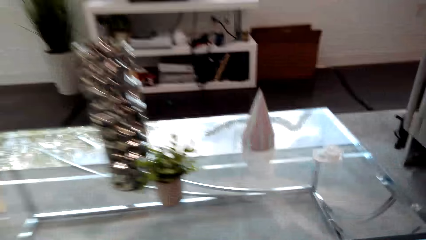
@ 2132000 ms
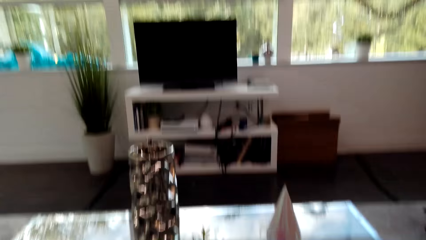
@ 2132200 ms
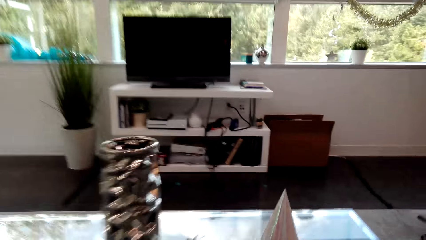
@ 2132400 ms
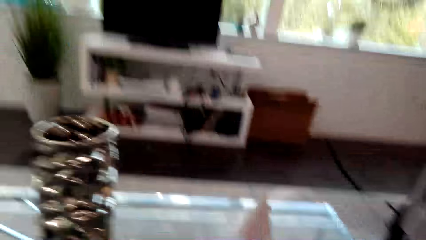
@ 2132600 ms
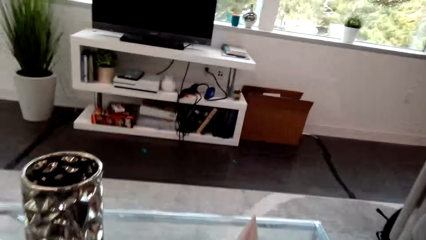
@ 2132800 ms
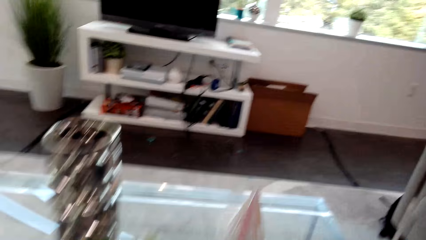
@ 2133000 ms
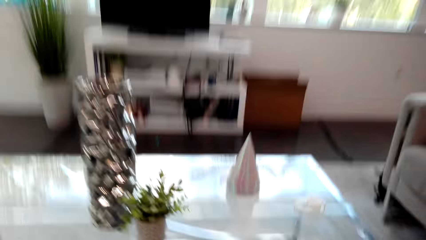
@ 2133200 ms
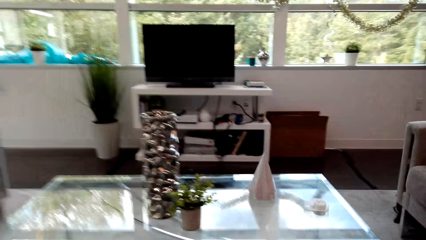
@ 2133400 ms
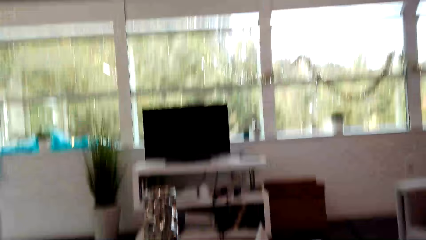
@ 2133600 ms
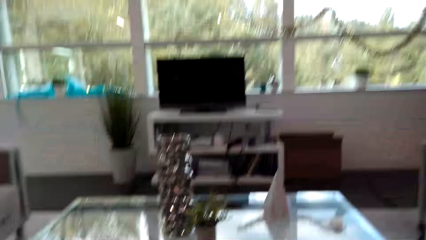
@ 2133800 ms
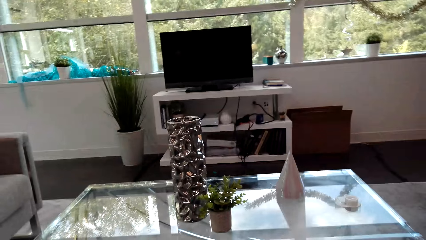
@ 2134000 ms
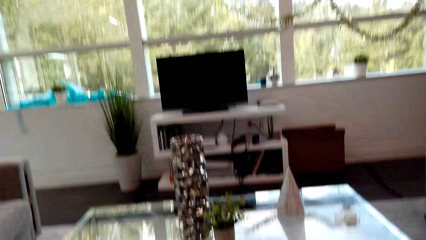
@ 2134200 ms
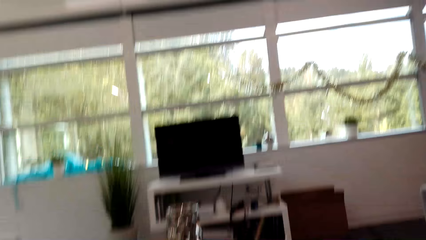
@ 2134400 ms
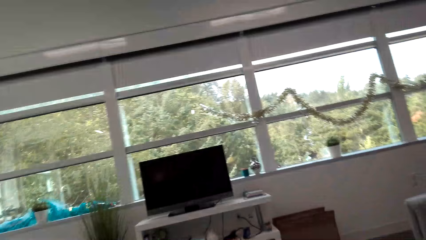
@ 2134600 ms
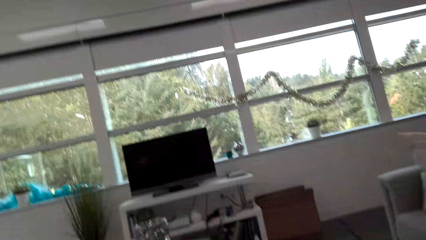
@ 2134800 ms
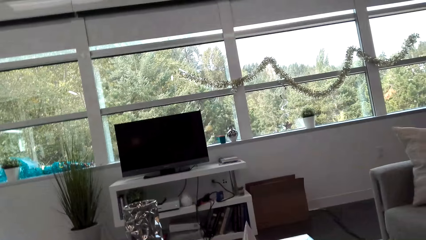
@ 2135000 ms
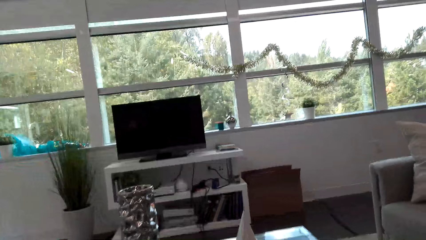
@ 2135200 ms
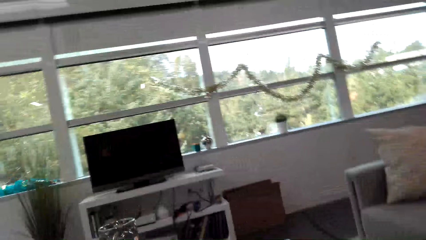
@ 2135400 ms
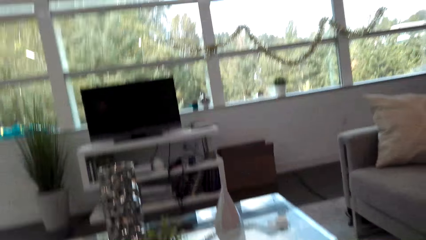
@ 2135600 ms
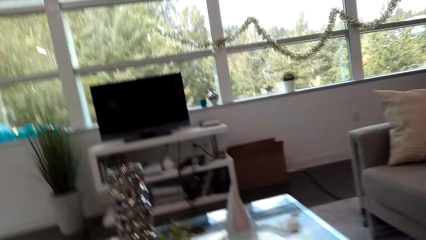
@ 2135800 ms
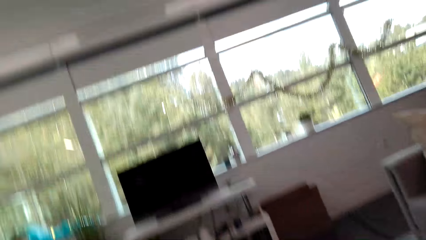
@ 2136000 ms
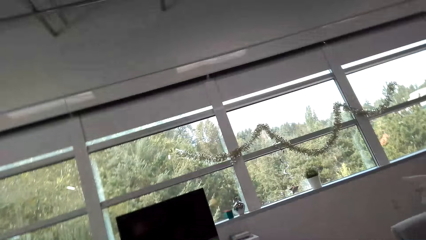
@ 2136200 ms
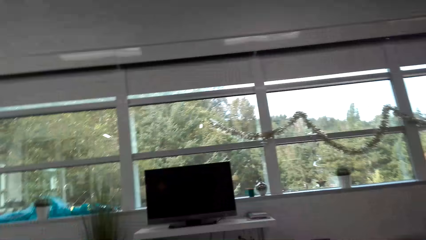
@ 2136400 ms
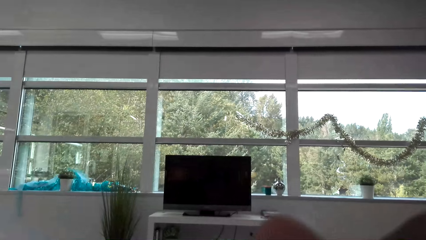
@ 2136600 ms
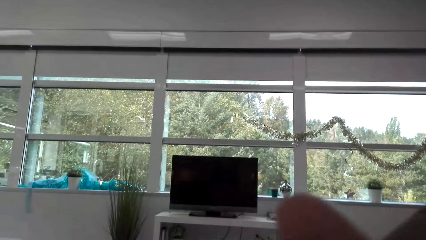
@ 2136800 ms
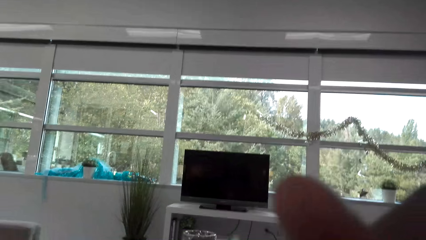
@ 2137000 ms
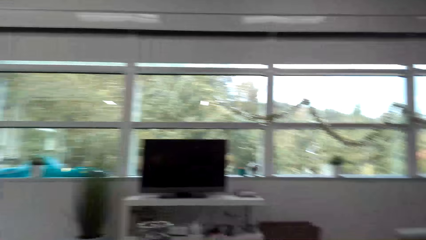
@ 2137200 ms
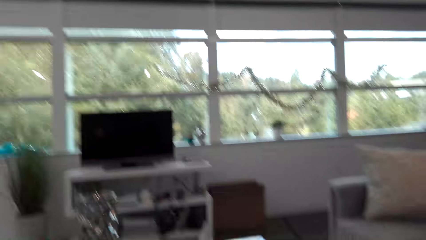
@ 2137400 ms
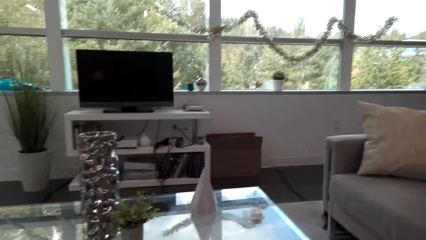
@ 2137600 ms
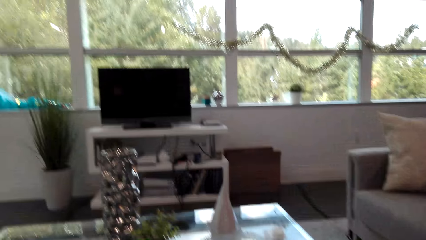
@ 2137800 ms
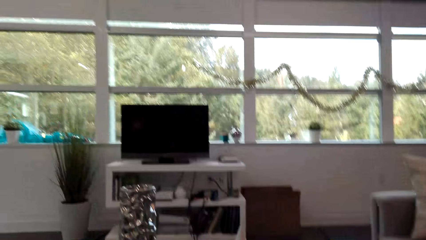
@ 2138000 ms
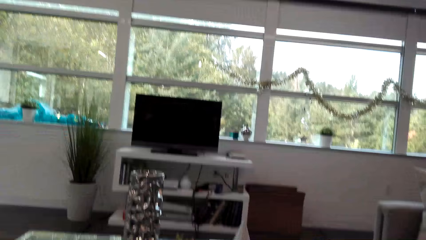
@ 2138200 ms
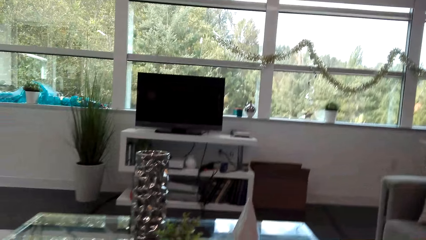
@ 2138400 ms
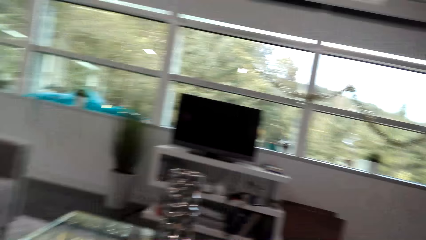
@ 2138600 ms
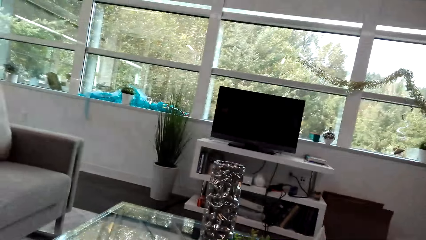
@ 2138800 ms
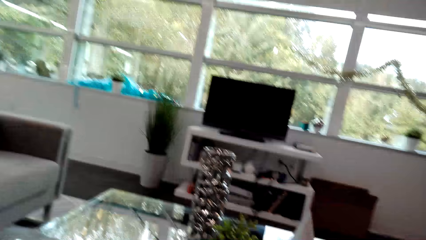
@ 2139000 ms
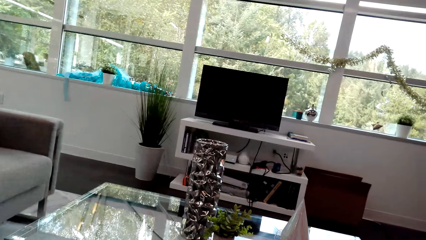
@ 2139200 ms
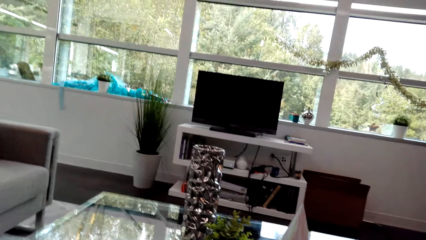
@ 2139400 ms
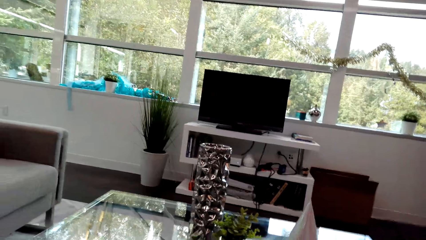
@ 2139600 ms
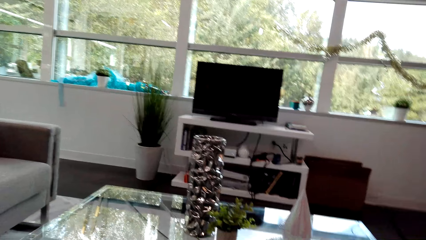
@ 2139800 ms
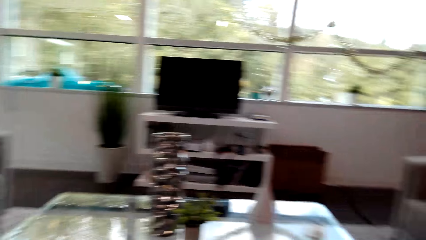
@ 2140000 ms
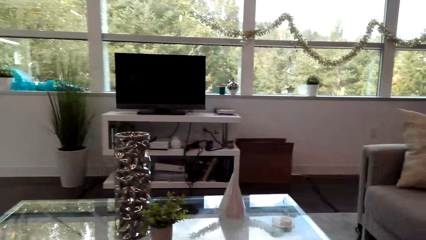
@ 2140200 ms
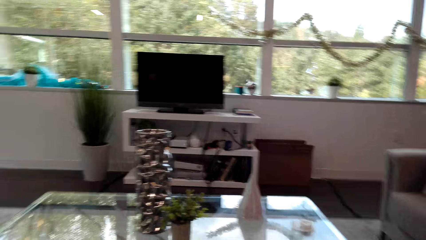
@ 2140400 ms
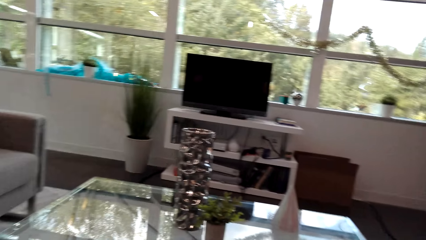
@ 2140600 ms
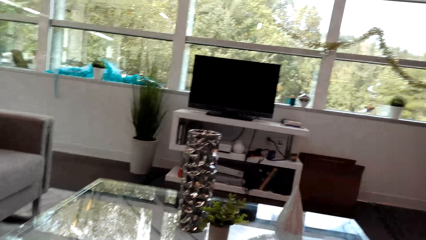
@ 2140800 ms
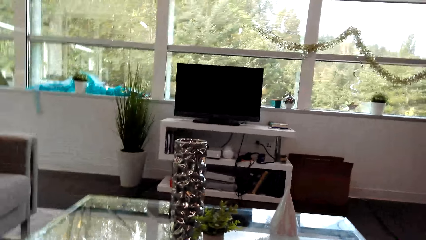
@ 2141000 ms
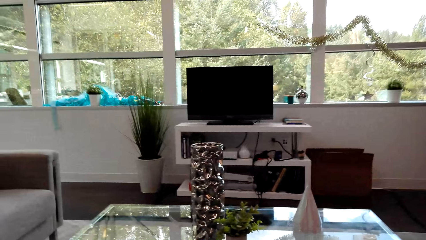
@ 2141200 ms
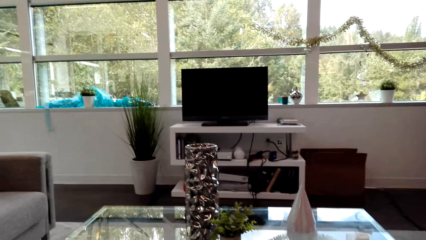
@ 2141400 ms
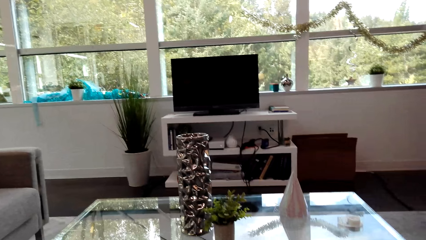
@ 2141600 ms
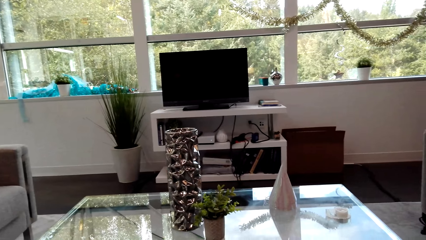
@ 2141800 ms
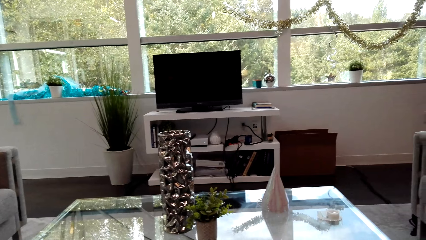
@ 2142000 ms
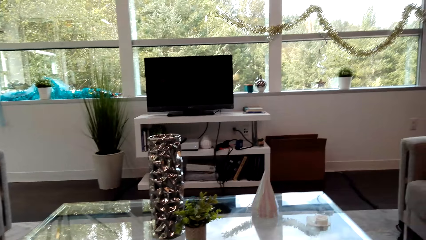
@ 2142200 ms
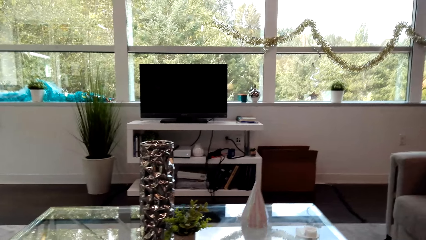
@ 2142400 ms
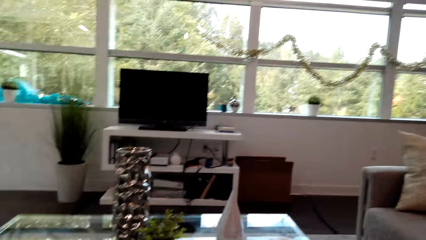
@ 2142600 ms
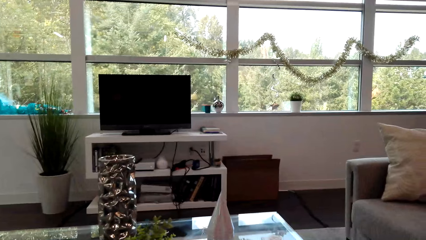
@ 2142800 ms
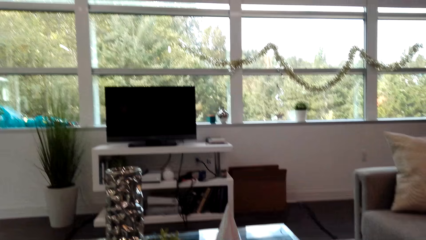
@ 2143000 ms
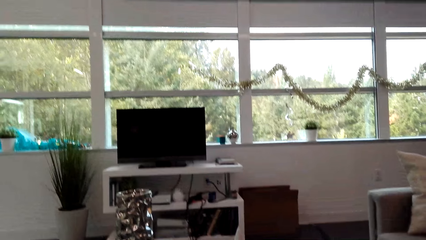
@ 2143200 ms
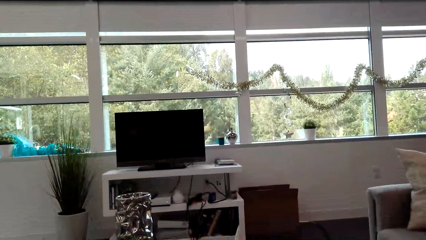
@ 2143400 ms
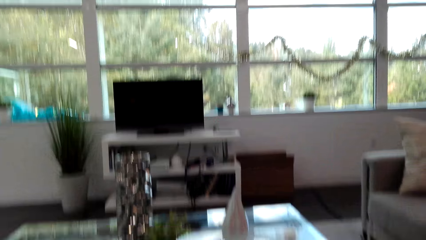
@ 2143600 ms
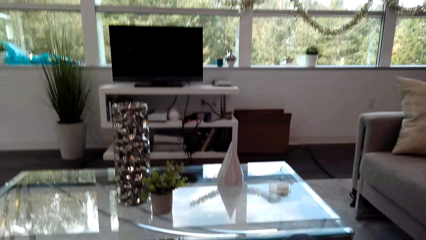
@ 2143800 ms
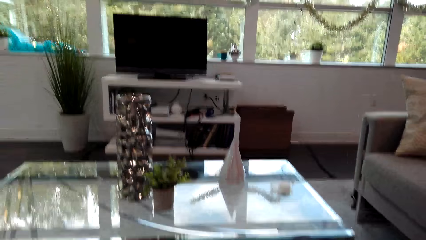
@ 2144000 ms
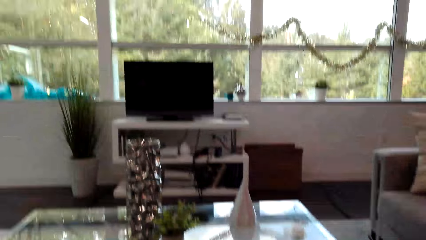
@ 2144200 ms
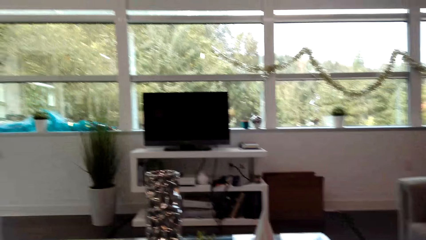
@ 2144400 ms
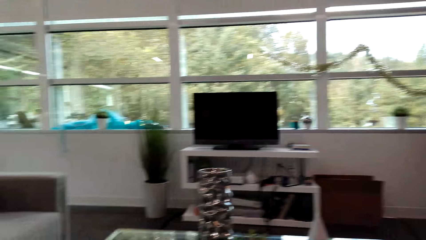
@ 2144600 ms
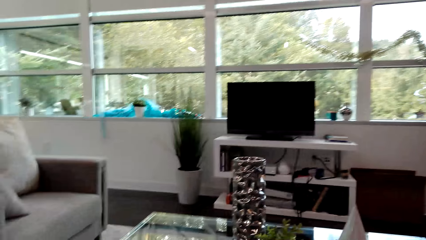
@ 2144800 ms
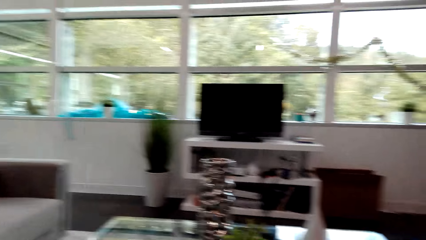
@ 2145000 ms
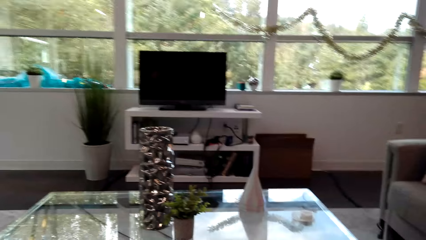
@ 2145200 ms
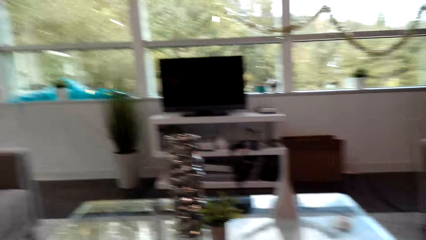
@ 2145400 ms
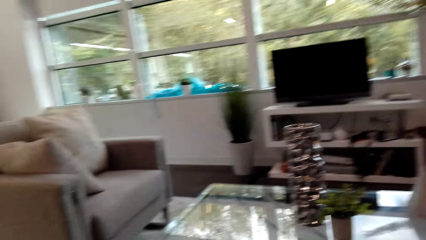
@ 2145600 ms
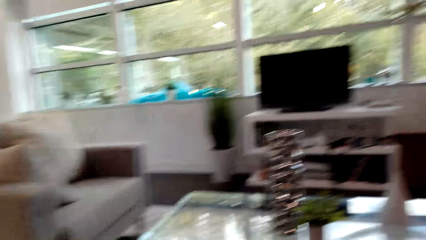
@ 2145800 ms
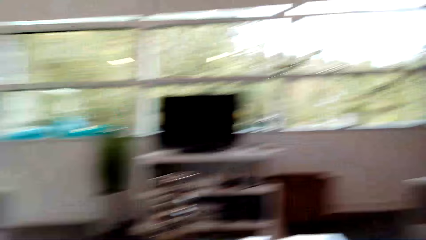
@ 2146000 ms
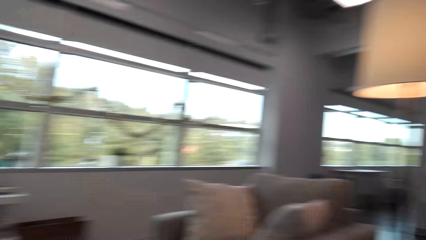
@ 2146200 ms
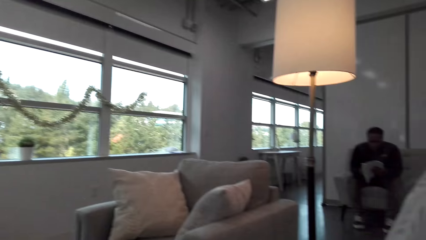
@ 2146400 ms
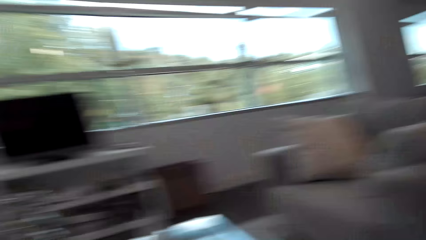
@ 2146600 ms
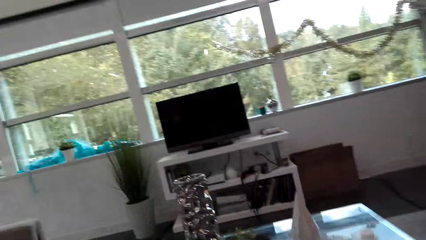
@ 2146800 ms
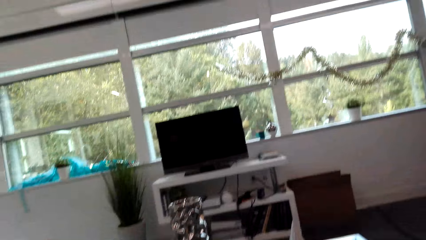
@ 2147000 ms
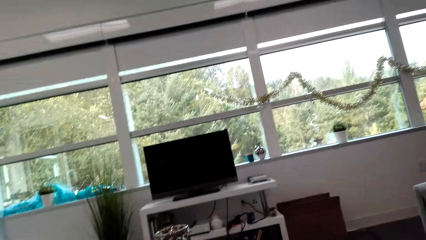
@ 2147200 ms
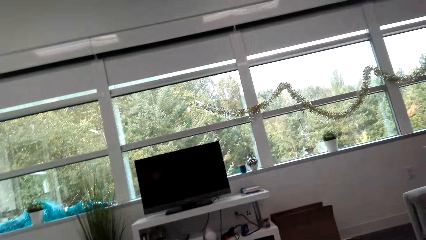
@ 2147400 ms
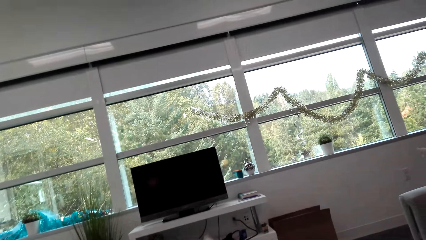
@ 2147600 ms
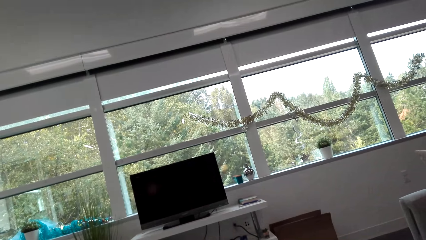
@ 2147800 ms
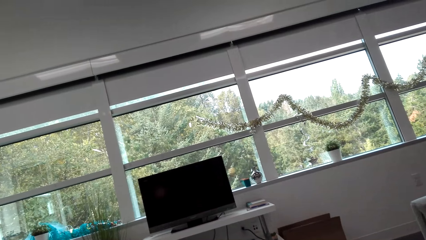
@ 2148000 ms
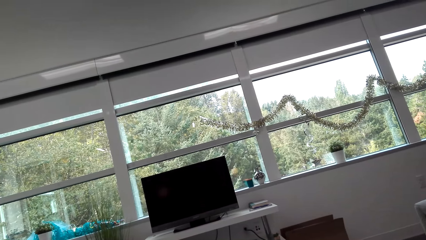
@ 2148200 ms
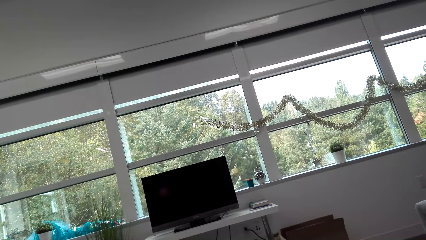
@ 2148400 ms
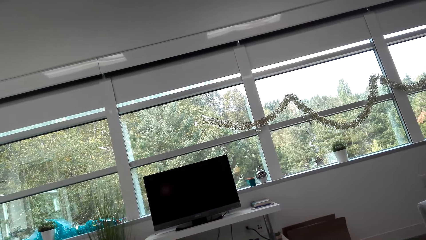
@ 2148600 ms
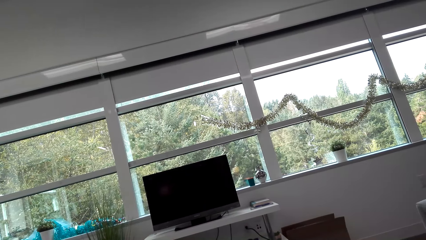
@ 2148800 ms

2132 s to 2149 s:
The camera wearer sits on the sofa. They look at the screen.
